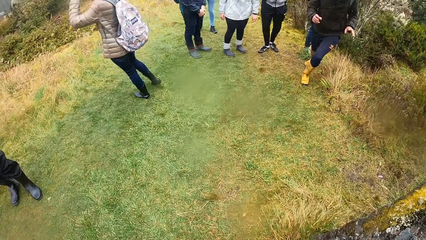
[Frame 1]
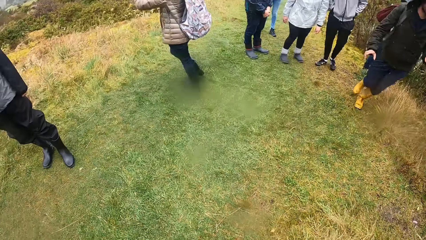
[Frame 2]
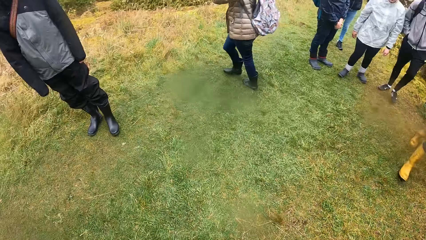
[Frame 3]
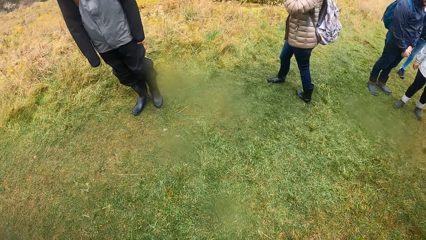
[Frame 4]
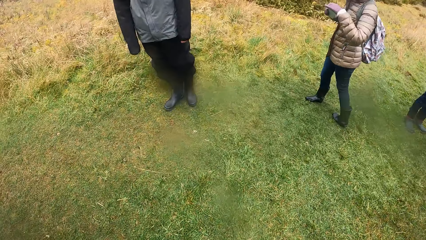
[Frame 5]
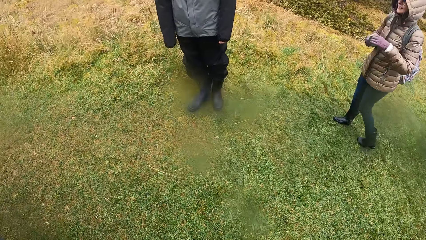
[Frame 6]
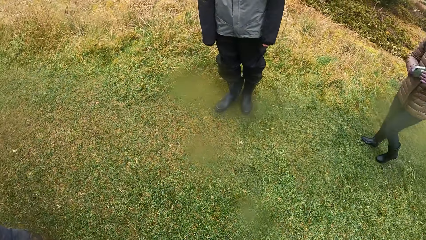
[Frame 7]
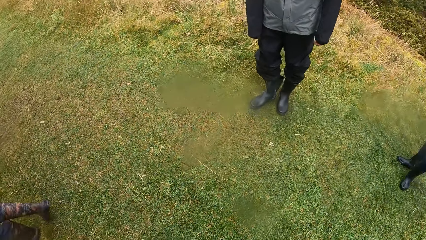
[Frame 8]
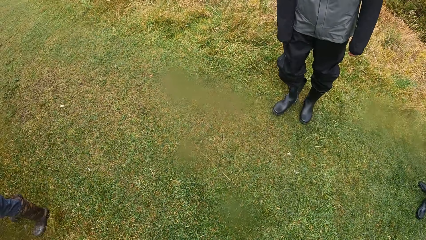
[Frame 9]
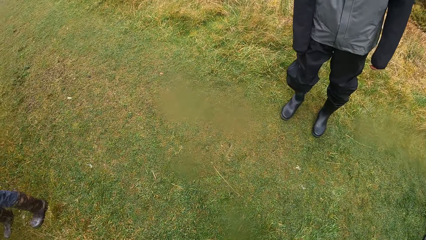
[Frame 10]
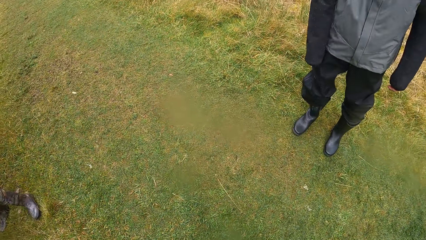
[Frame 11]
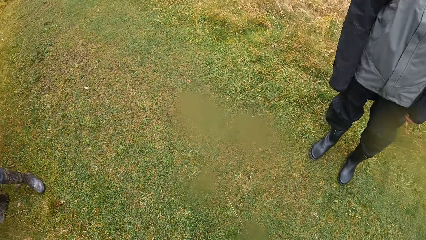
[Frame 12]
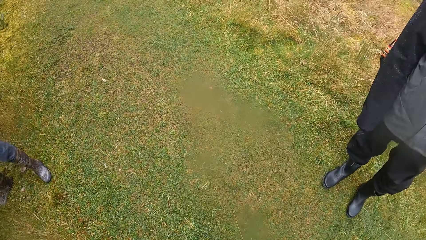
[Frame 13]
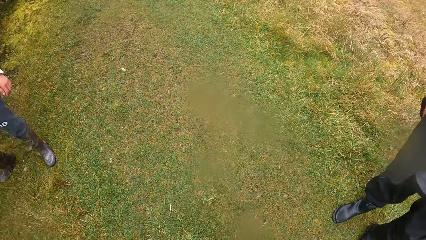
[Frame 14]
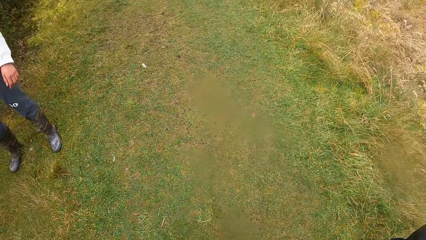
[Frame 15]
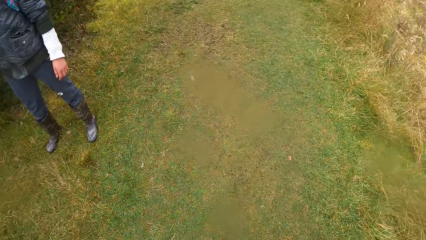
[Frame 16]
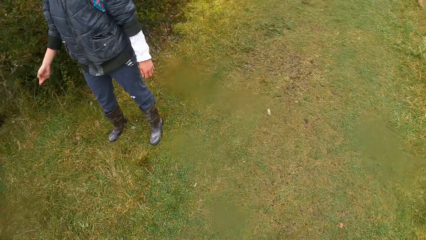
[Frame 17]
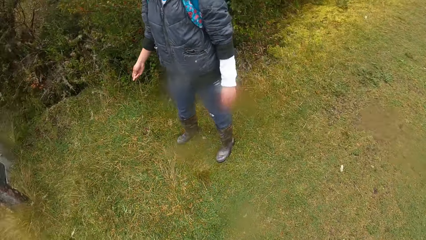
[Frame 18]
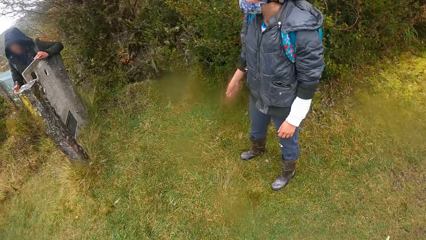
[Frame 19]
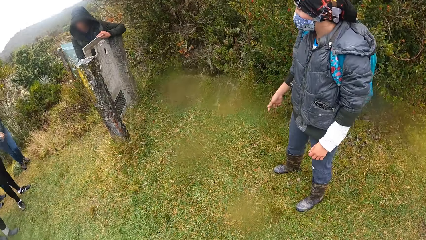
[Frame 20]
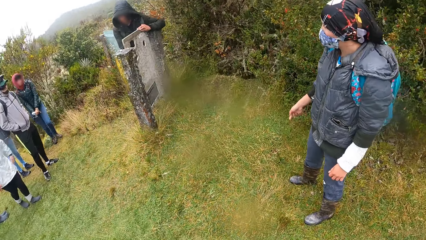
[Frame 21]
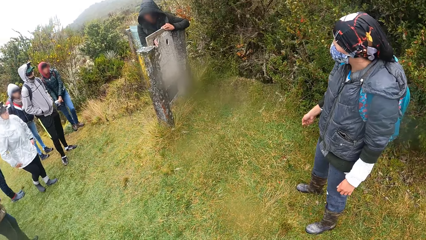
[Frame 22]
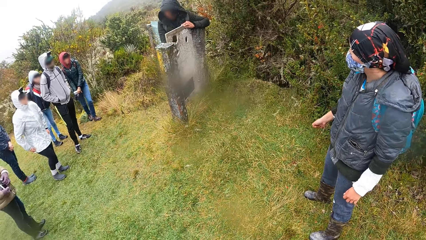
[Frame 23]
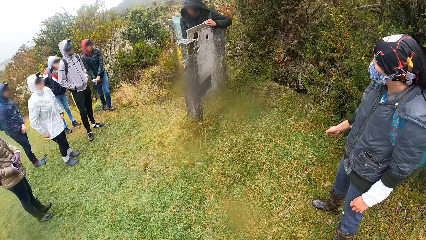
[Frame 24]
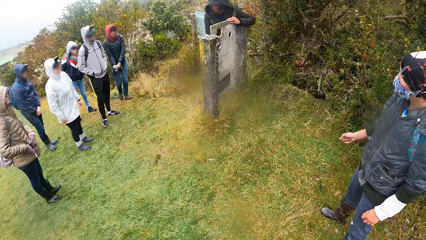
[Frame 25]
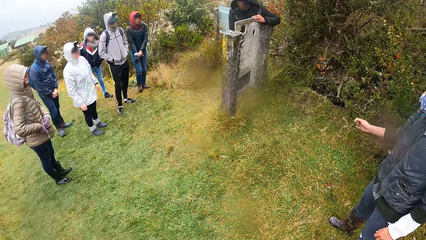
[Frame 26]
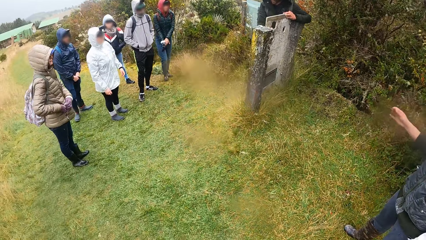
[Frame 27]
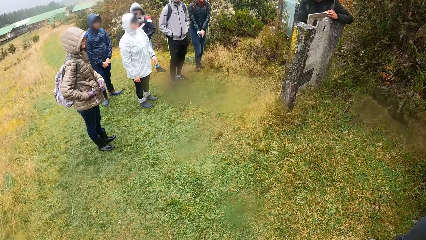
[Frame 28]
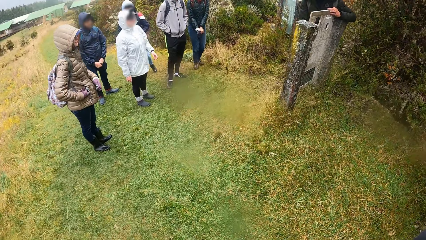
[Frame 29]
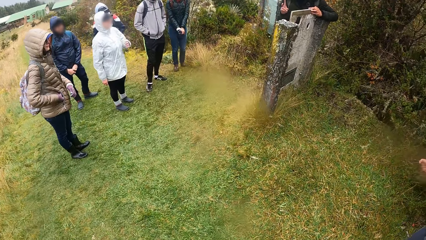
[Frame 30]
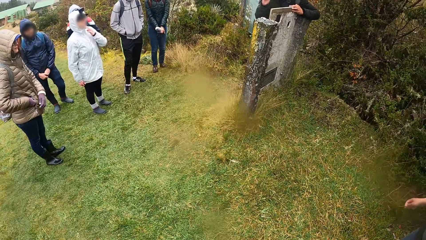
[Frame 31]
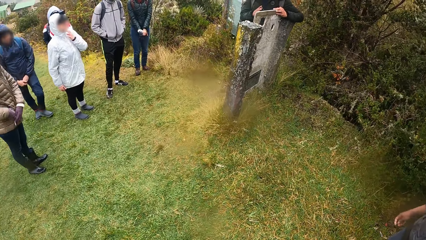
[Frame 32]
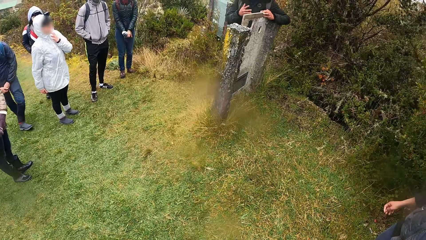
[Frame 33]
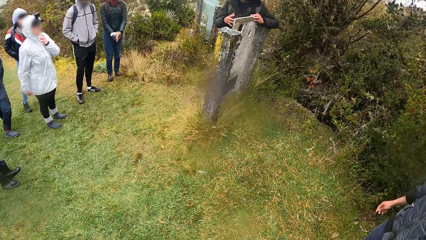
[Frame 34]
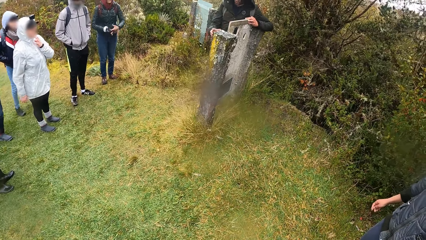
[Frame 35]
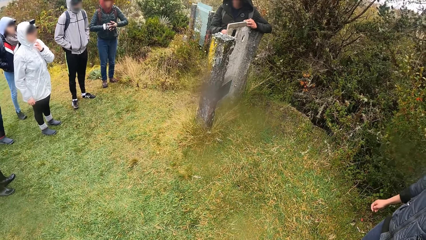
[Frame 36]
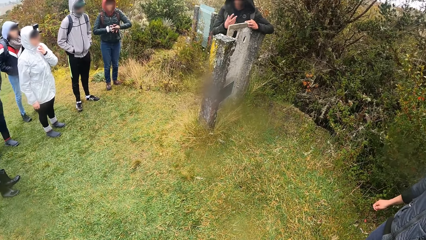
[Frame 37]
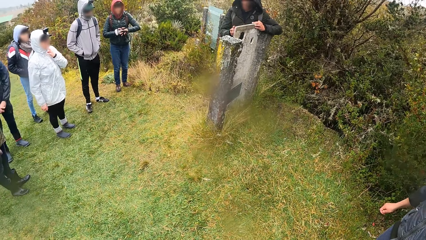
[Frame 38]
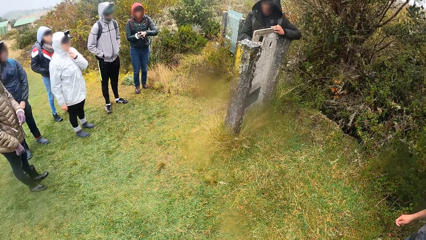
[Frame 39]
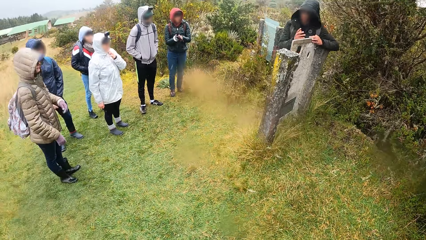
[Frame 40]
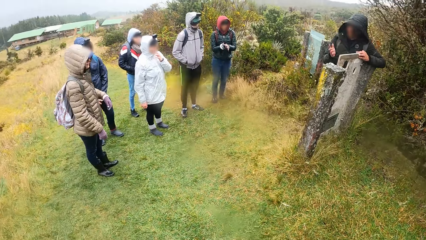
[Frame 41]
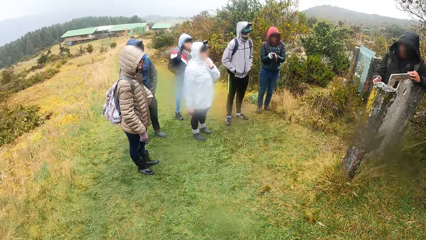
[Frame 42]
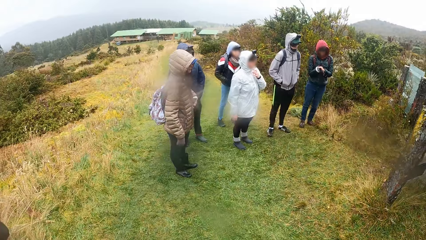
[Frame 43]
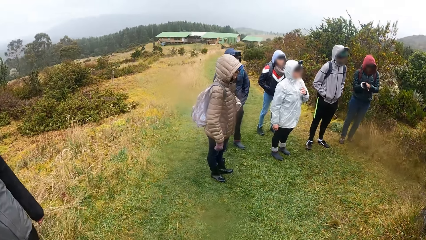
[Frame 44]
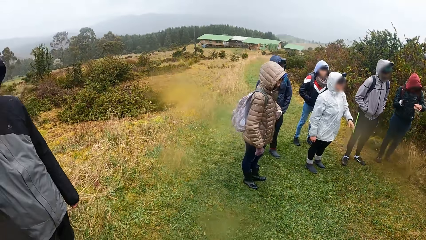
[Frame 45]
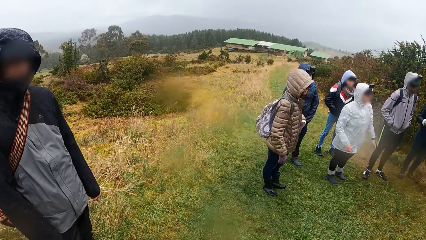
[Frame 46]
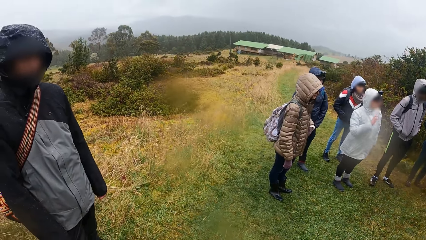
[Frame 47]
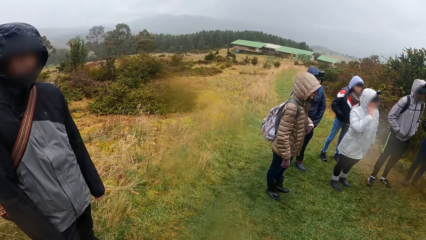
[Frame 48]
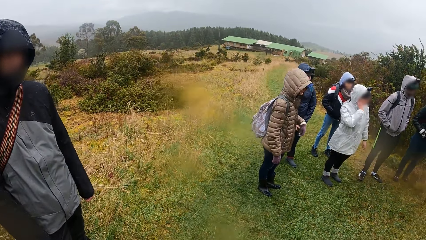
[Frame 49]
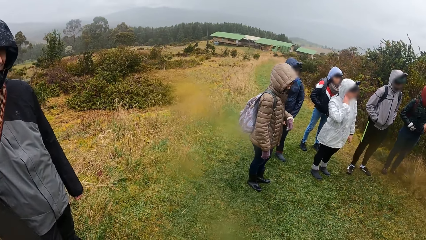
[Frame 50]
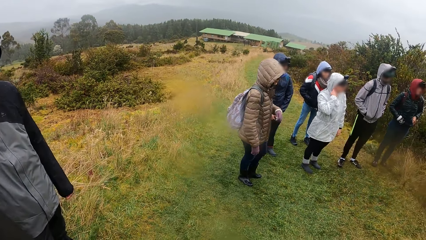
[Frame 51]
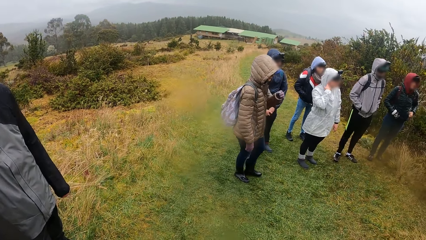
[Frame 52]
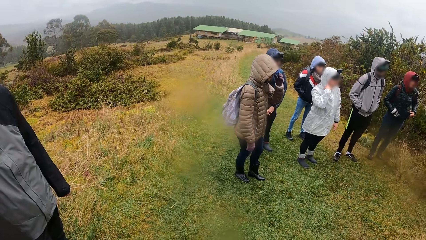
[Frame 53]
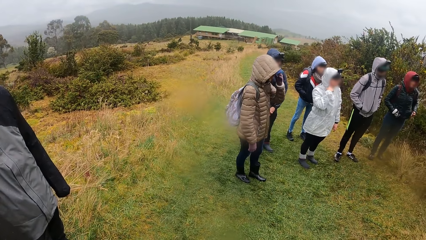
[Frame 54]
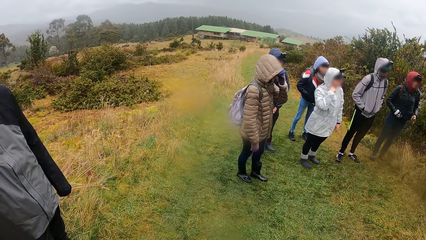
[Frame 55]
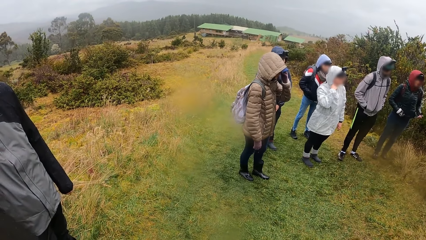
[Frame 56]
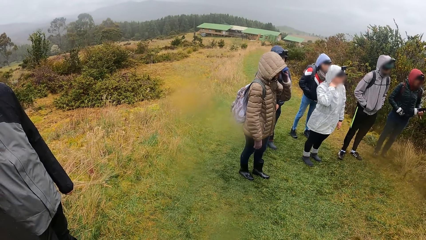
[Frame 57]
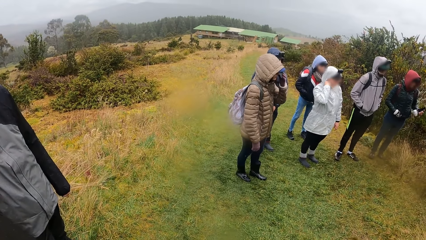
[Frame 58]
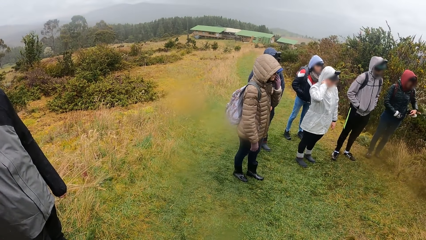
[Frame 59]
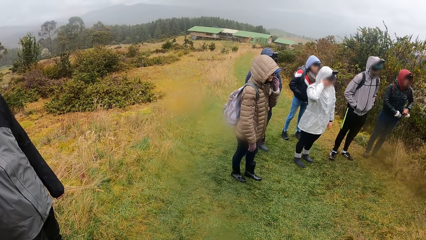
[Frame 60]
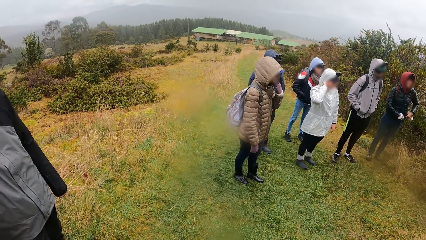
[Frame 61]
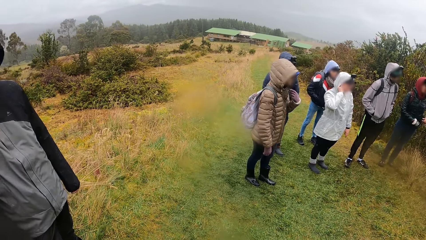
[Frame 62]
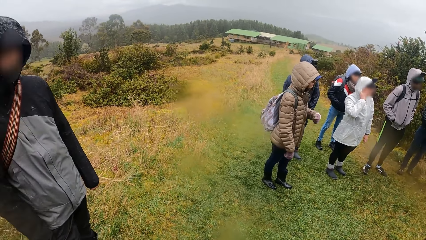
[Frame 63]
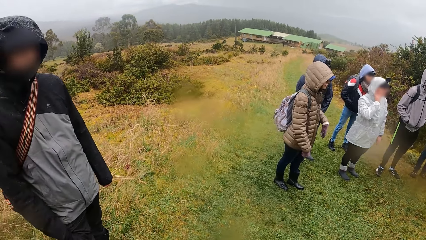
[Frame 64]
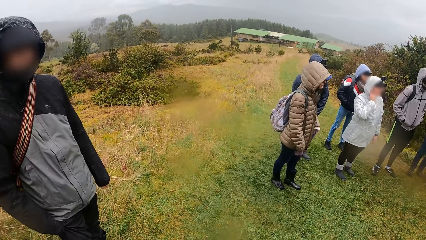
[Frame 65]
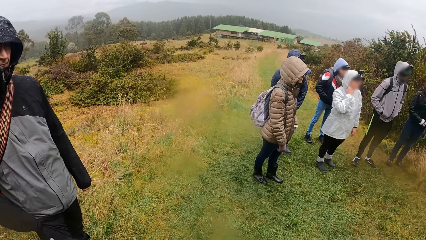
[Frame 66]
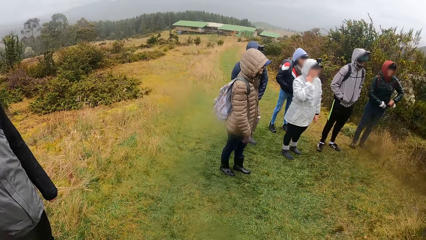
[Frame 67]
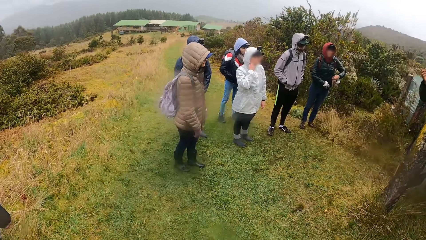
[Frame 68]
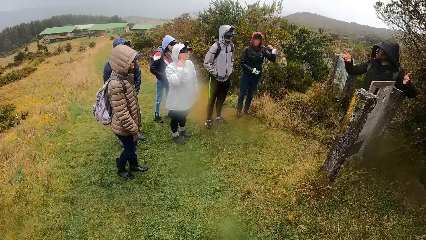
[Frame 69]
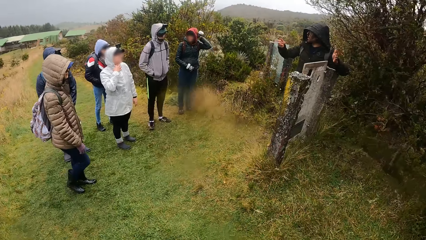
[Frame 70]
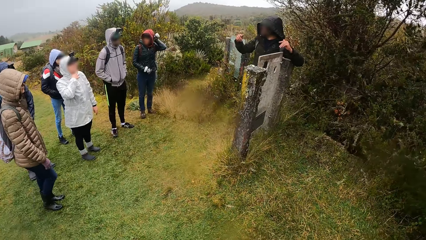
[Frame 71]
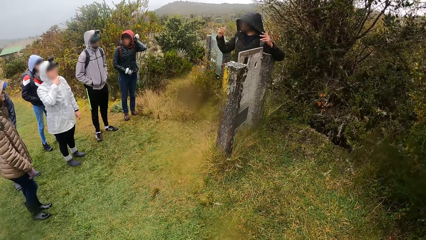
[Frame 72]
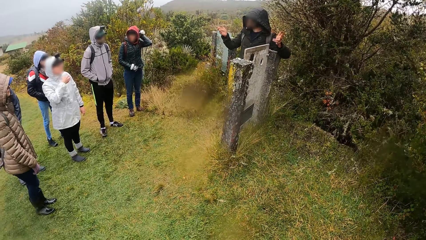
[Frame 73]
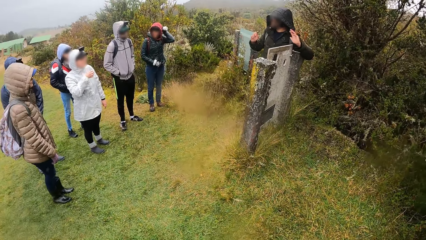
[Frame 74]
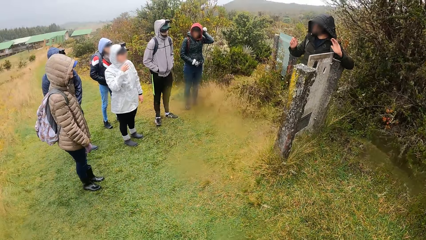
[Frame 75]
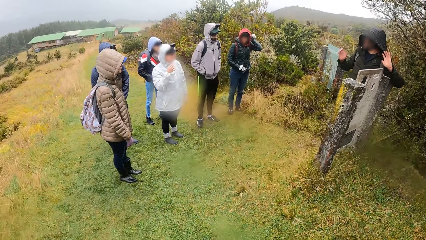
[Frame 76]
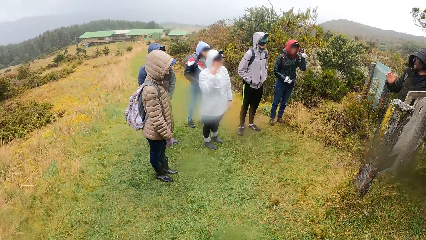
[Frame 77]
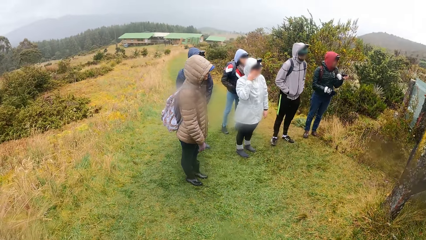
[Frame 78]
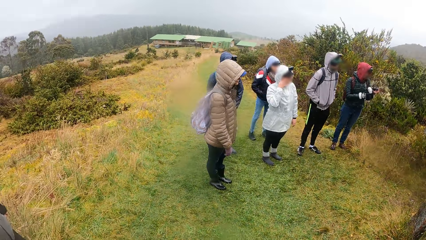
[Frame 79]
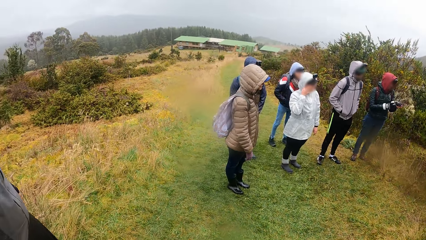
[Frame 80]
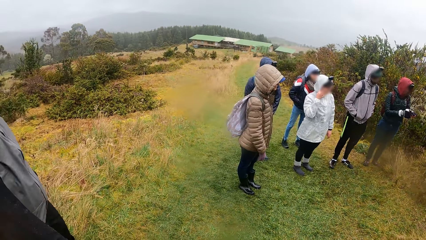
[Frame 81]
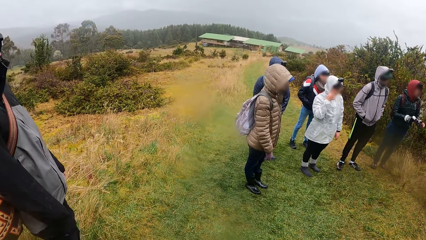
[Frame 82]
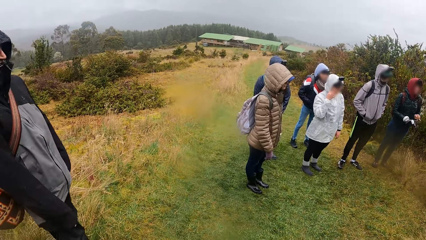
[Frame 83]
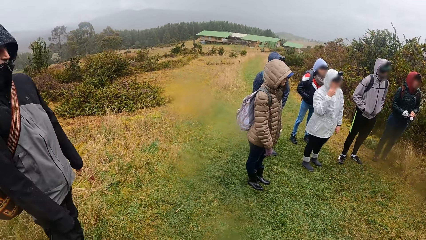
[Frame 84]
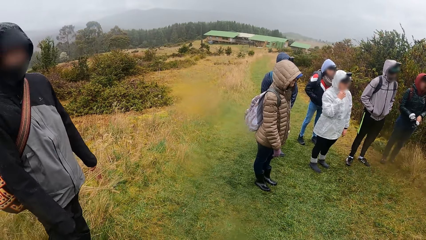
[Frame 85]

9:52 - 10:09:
The camera wearer walks on the field. The man rests on the signboard and instructs the group of people using the signboard. The man stands next to the camera wearer.
